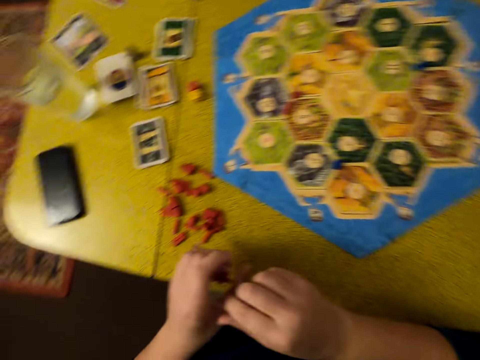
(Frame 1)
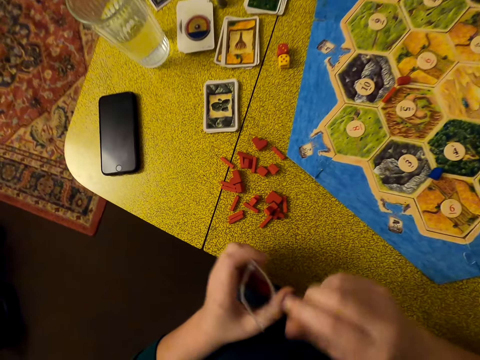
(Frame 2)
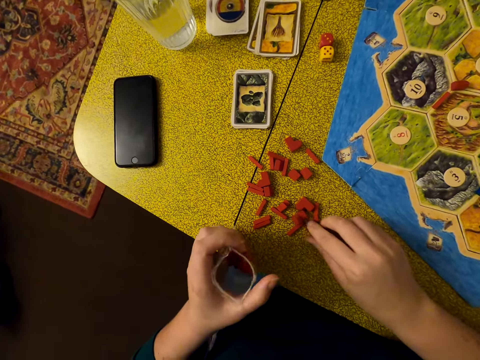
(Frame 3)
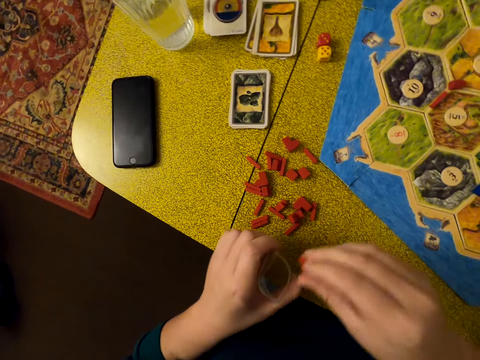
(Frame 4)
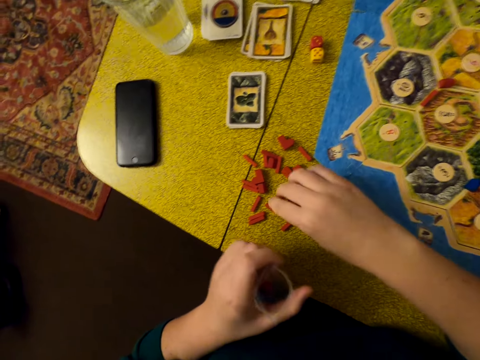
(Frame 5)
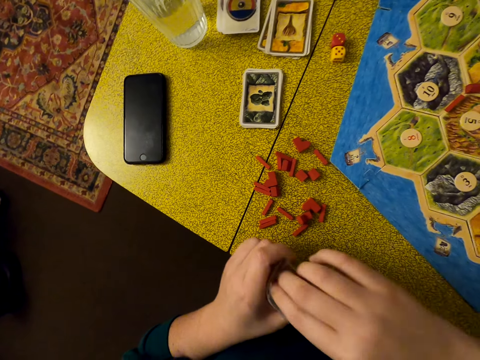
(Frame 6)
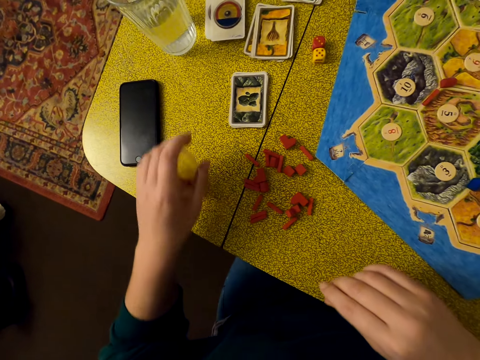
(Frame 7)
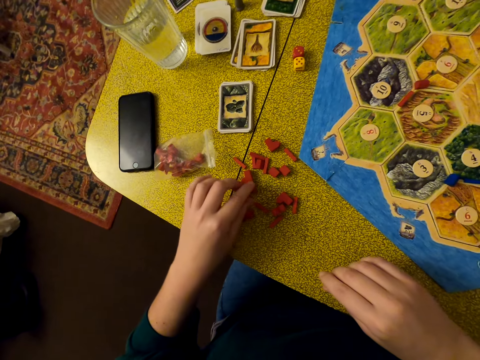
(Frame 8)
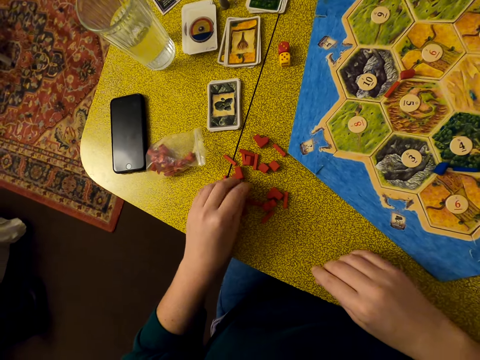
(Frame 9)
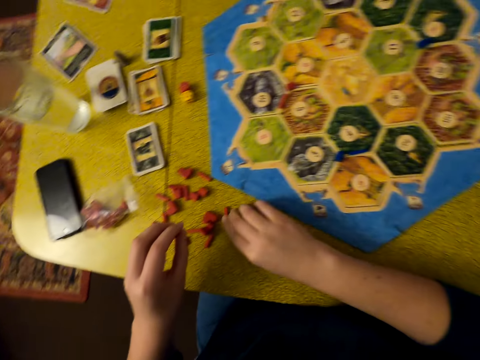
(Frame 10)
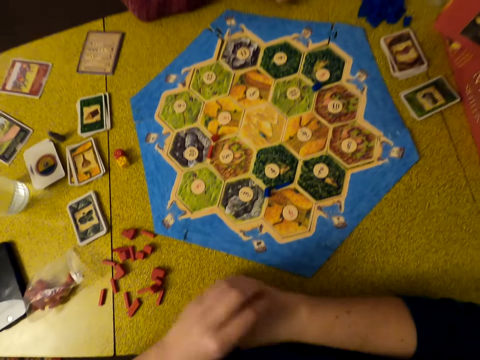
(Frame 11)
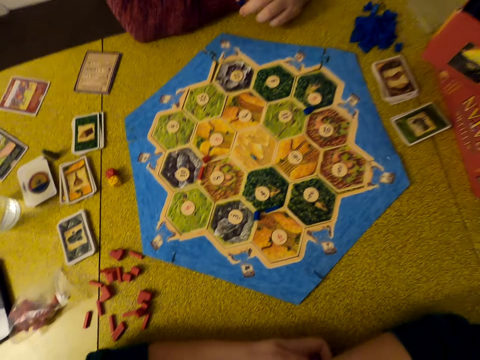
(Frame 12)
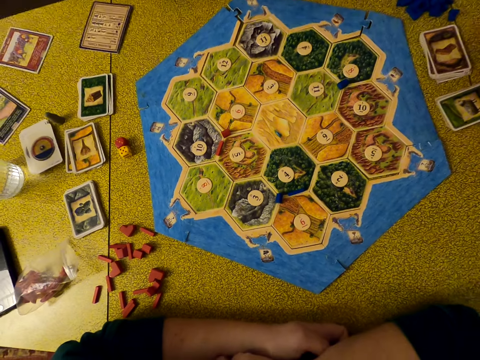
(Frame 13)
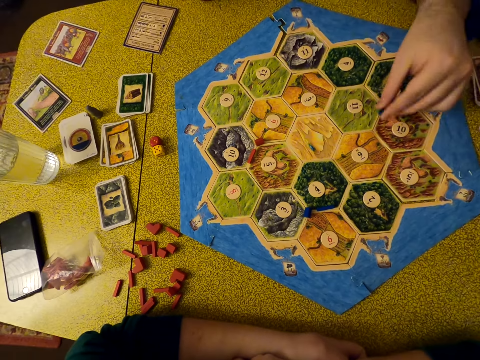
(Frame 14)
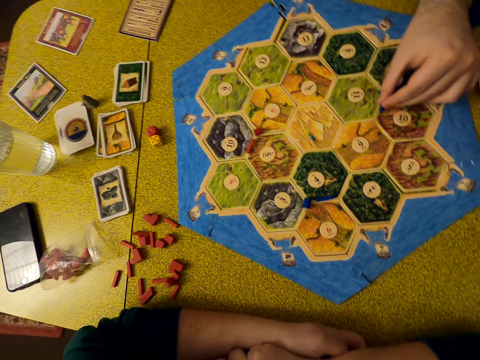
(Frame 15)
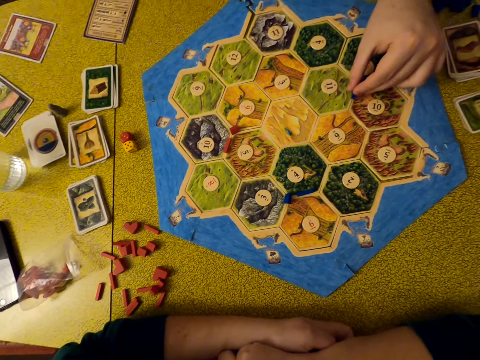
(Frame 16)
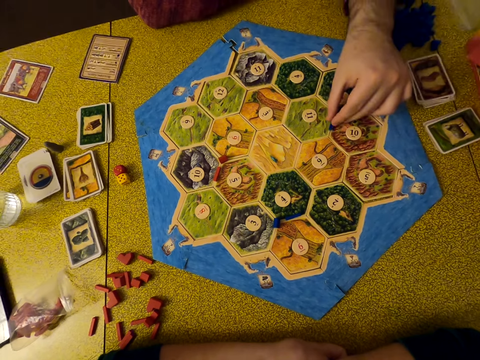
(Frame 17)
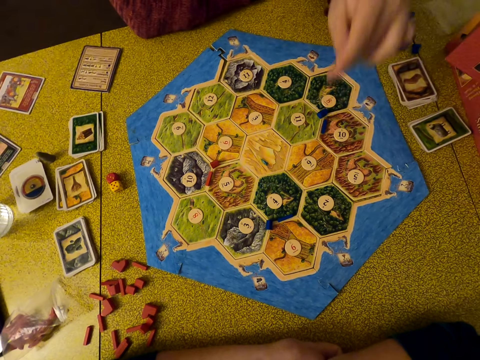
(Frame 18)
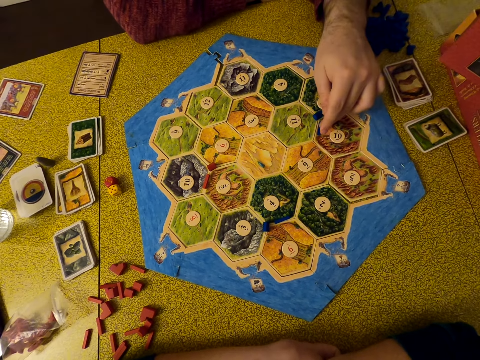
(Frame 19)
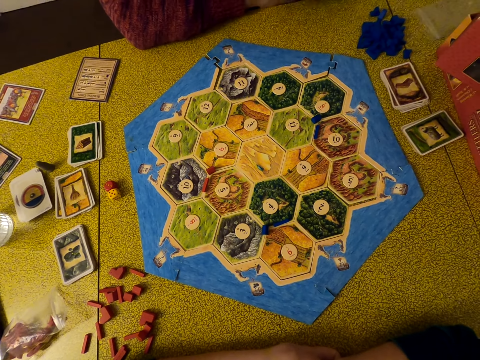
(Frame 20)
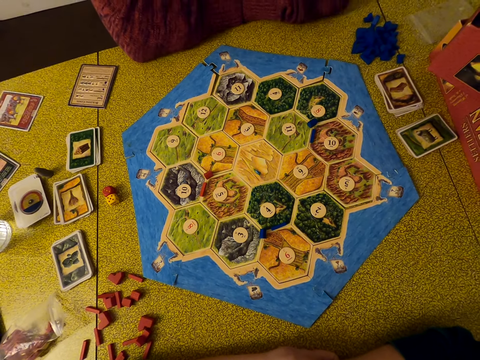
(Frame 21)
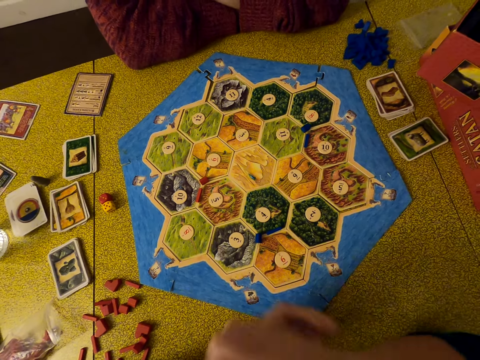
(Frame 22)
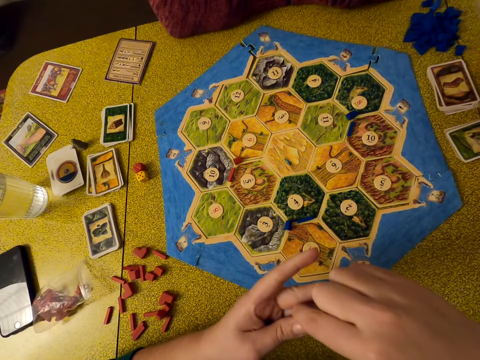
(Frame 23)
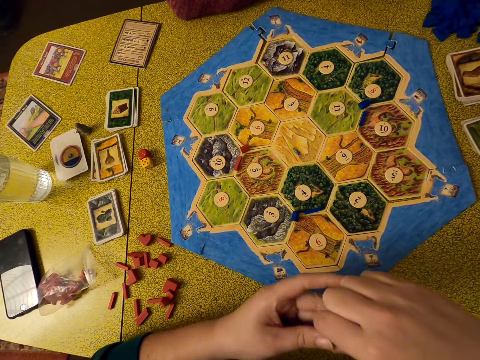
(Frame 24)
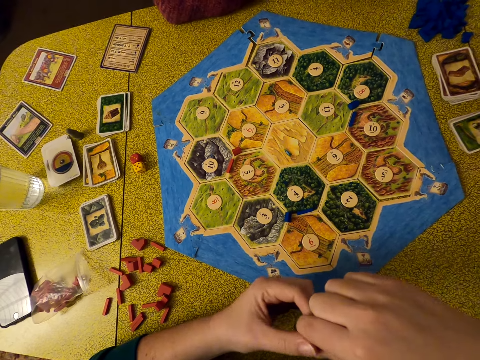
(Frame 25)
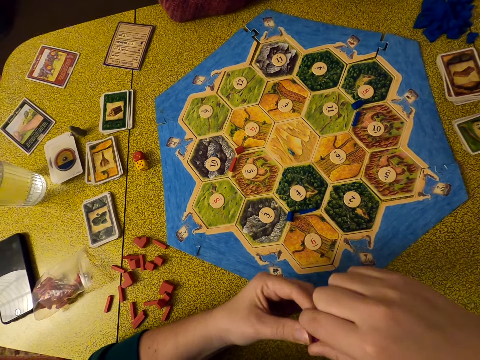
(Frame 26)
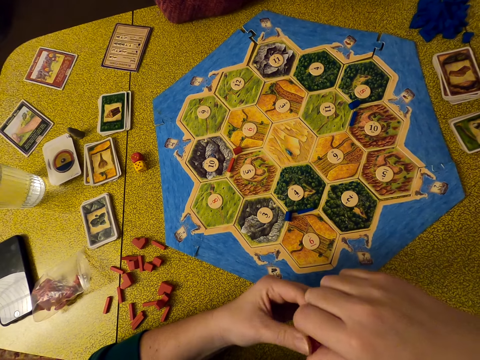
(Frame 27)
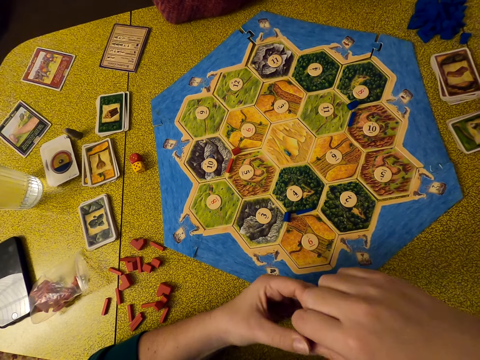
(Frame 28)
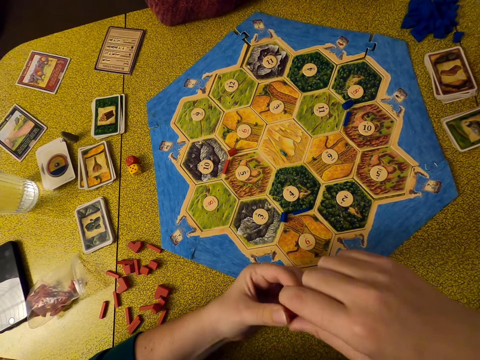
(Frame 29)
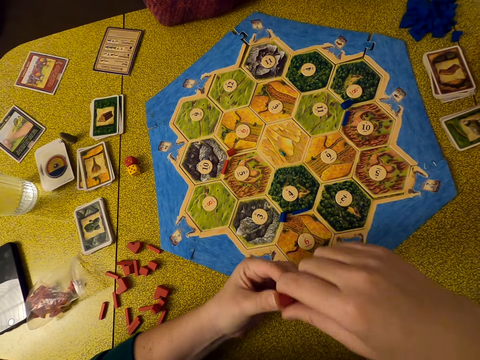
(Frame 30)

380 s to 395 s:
The camera wearer moves around. He picks up something on the table and puts something in a zipper bag. He picks up something on the table and puts something in the zipper bag. He puts the zipper bag on the table. He selects the bricks. He picks up something on the table. He crosses hands. A man sits on a chair. The camera wearer looks around. The man puts bricks on the pattern or board. The man moves something on the board. The man crosses hands. The camera wearer holds bricks in his hands.

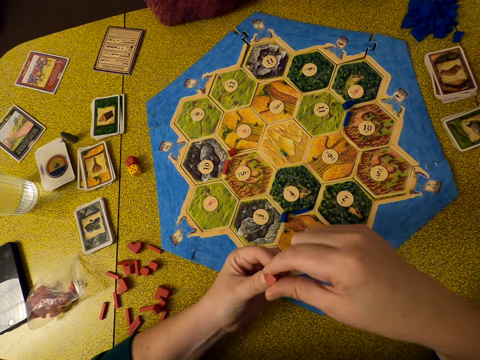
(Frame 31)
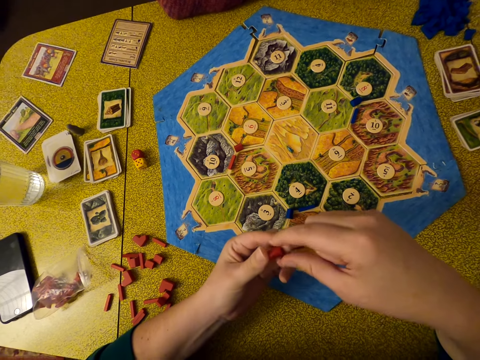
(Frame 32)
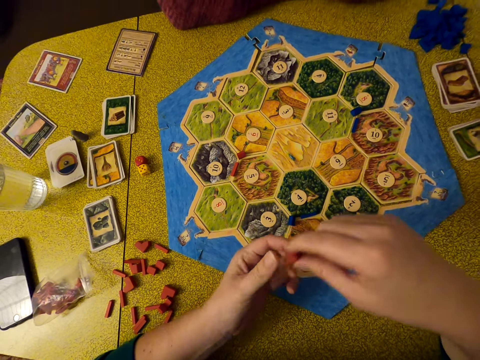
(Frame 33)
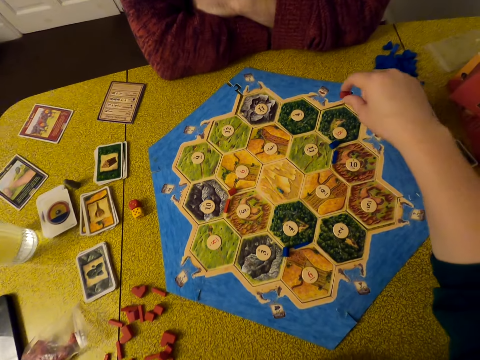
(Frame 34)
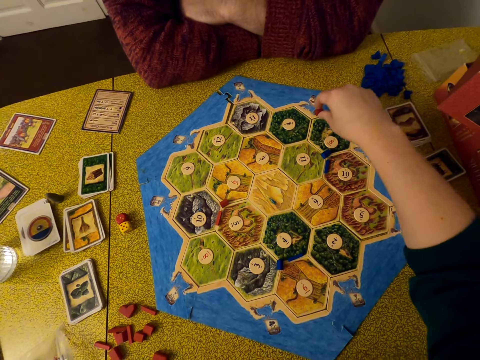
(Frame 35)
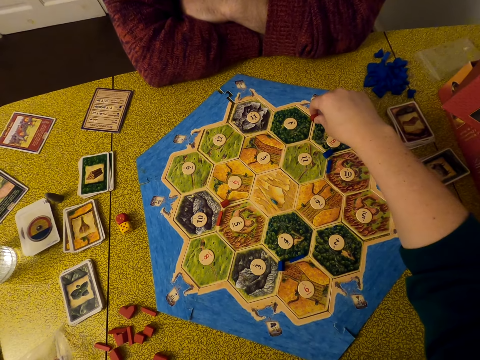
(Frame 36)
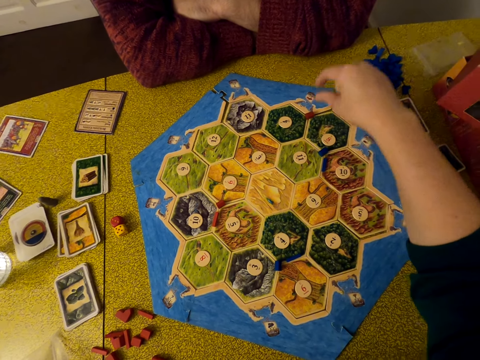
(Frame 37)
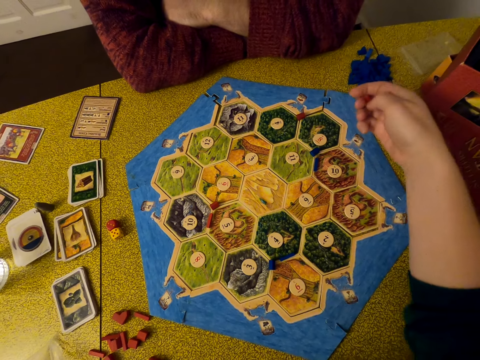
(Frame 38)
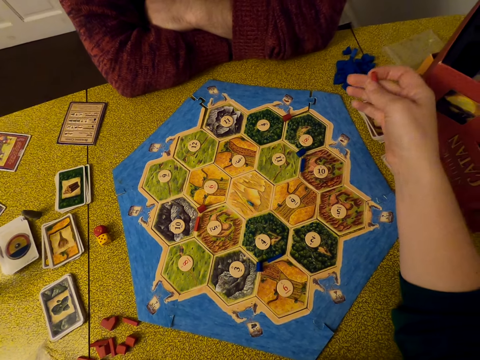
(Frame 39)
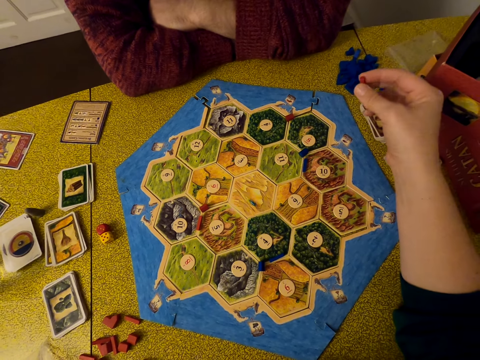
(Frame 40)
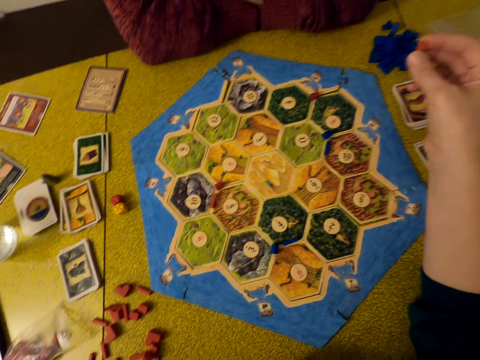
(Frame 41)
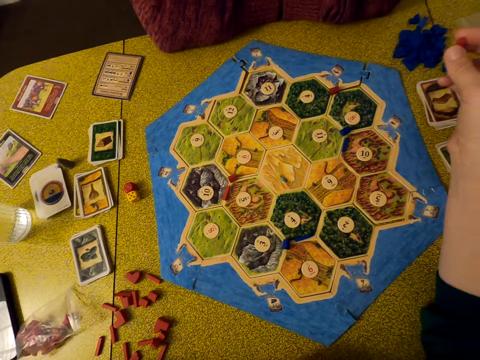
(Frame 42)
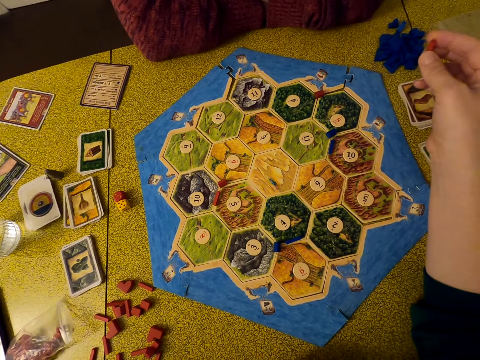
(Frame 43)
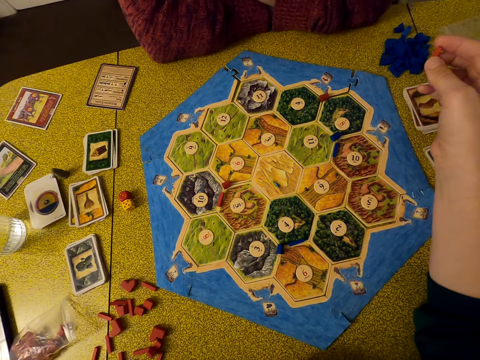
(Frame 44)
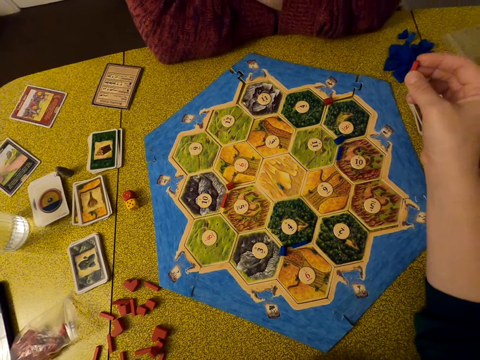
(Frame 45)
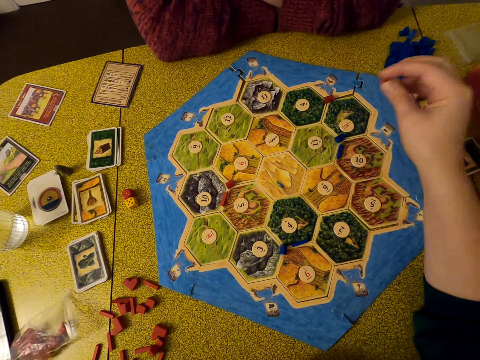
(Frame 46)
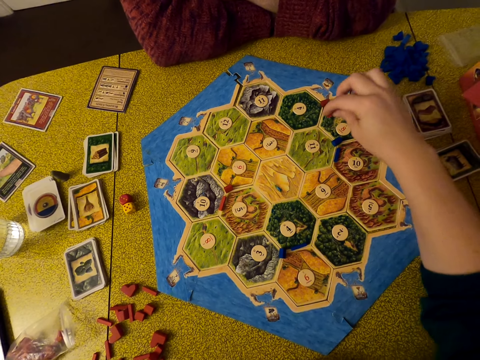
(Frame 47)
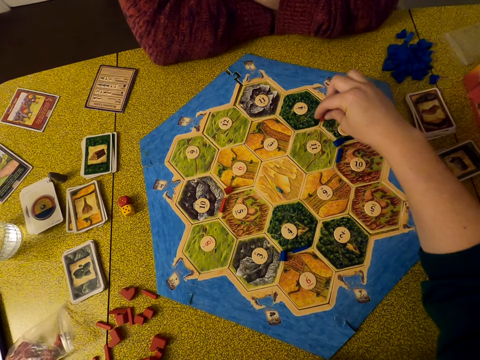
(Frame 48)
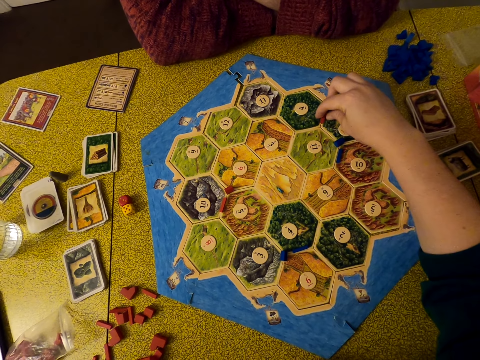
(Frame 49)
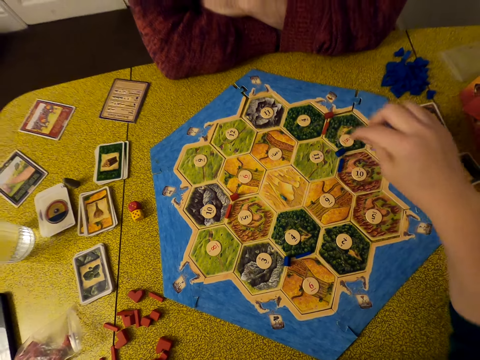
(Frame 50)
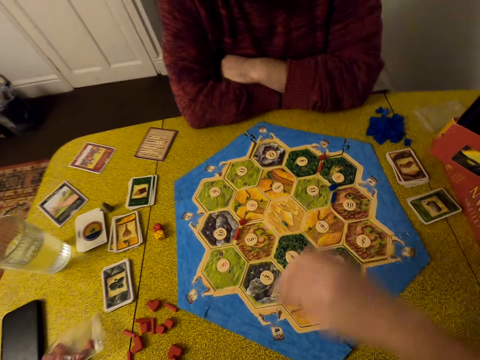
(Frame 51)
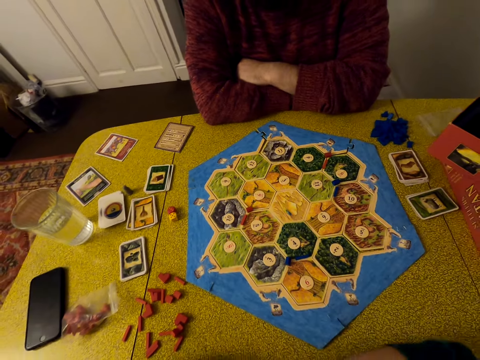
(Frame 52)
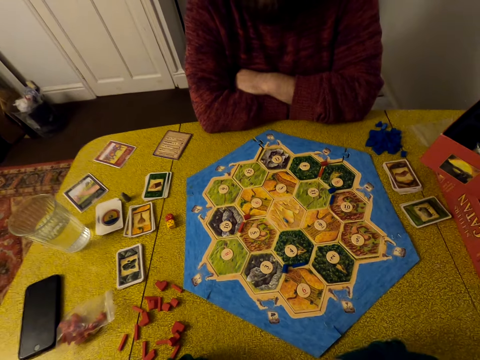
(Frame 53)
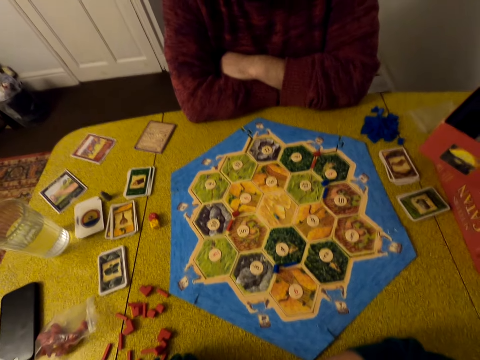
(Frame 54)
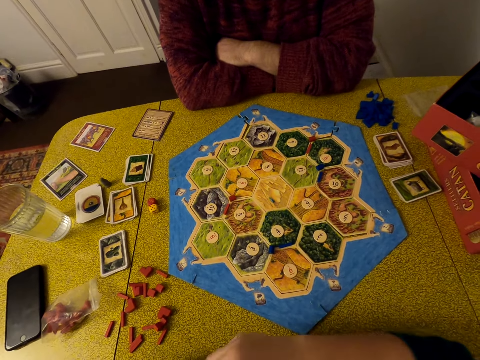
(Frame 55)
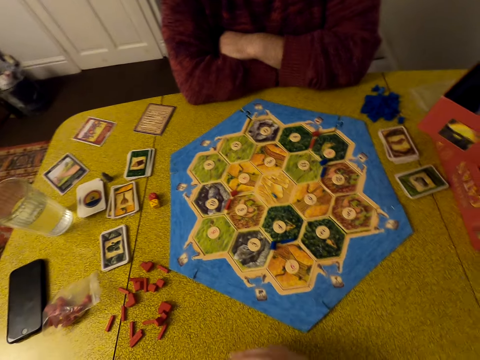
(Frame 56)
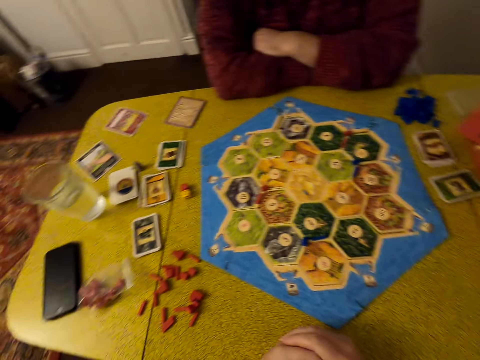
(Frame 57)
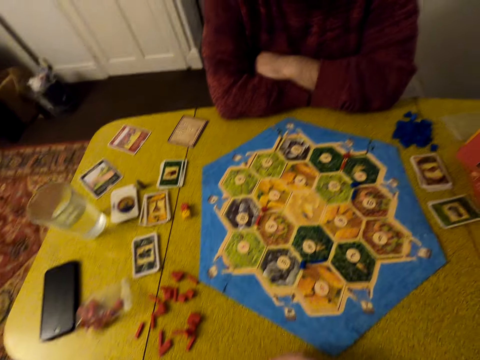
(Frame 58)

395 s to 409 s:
The camera wearer puts a brick on the pattern. They hold something. They put another brick on the pattern. They lean hands on the table. They look around.
